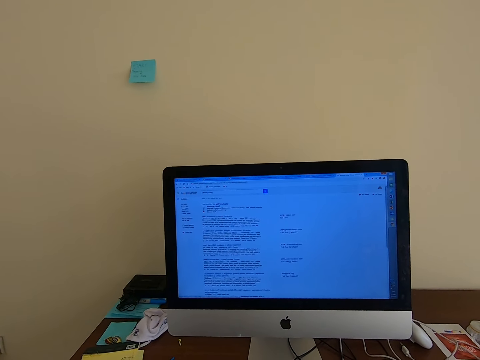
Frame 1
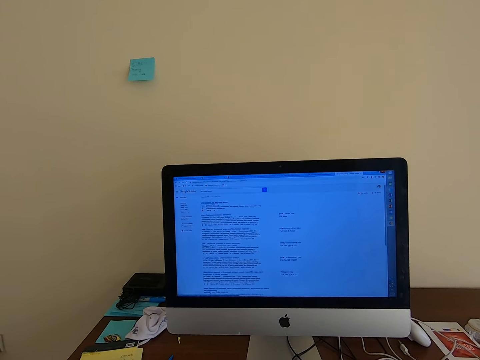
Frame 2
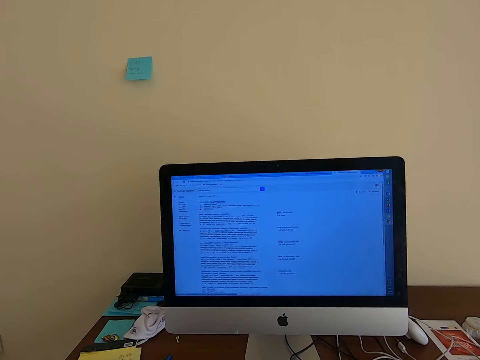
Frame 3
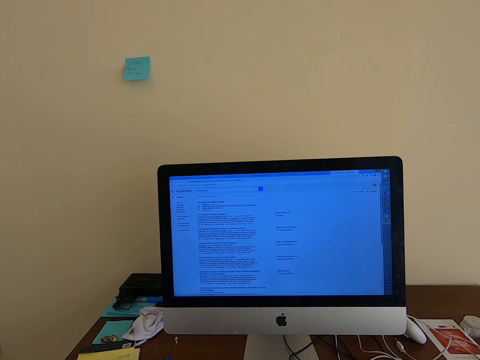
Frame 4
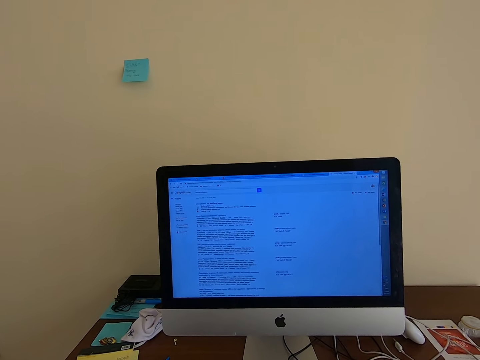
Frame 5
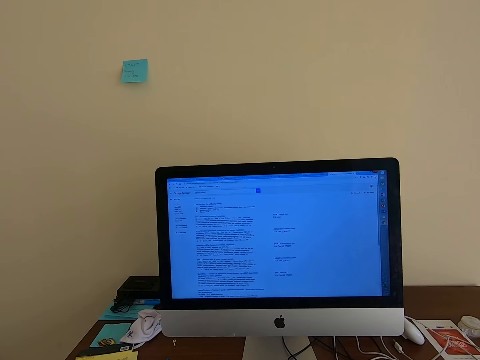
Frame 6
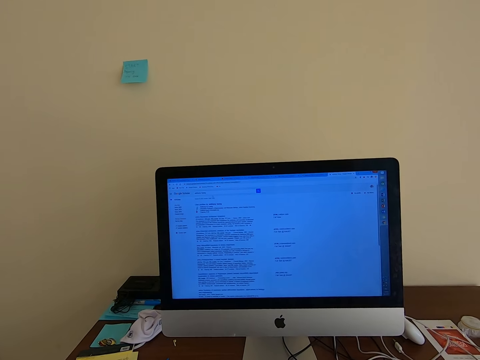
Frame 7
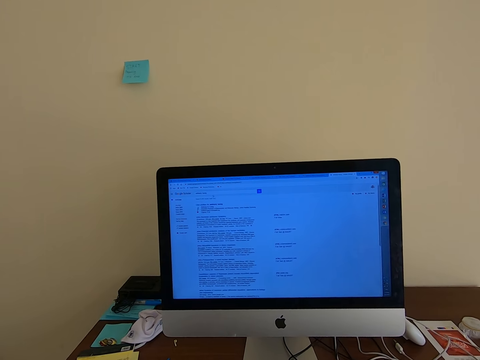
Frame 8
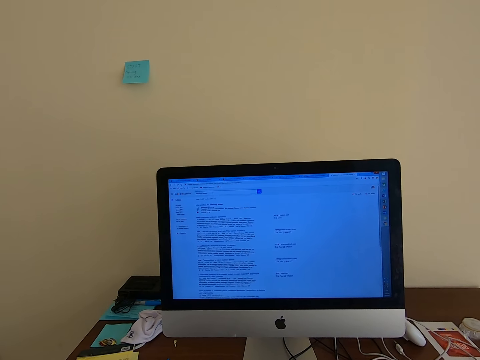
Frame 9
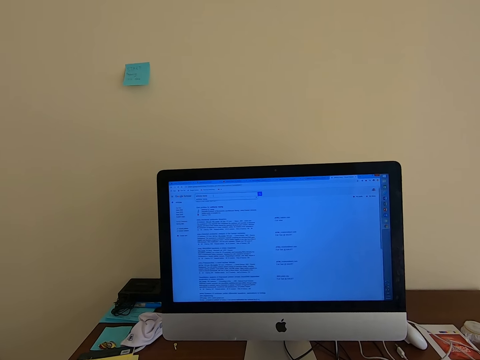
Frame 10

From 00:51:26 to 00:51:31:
The camera wearer operates the computer.

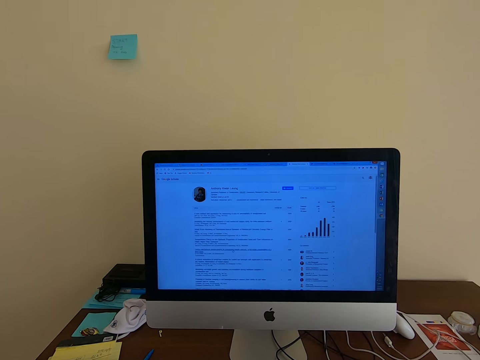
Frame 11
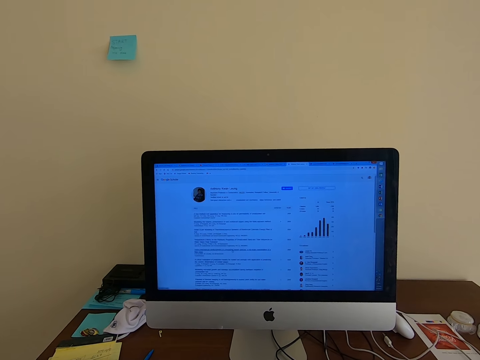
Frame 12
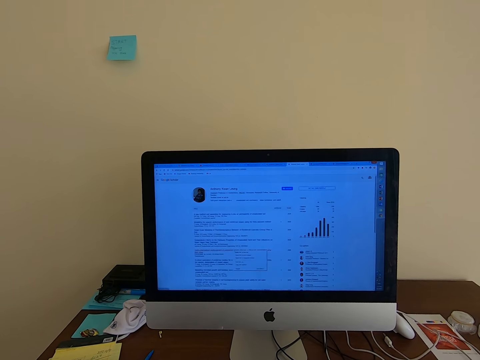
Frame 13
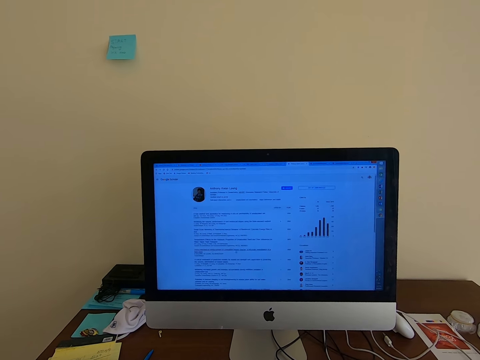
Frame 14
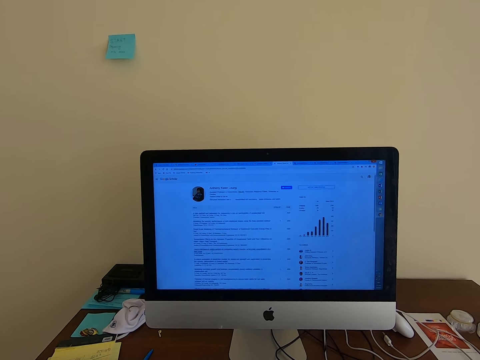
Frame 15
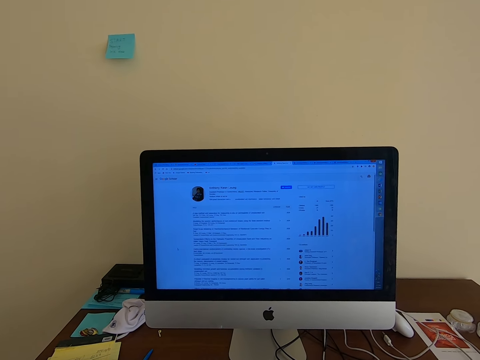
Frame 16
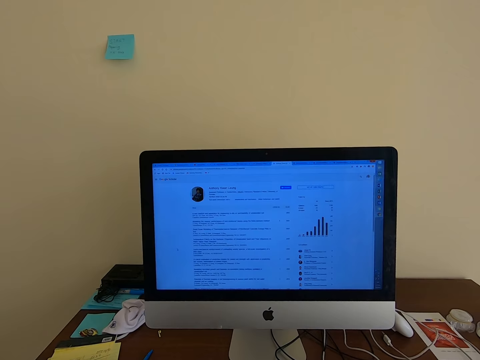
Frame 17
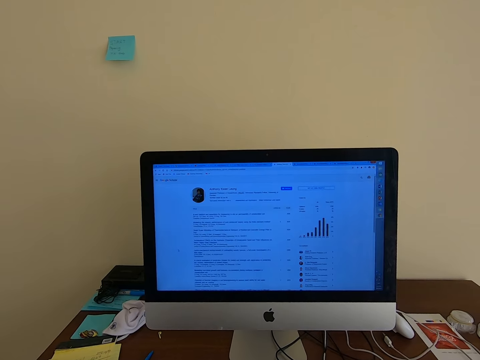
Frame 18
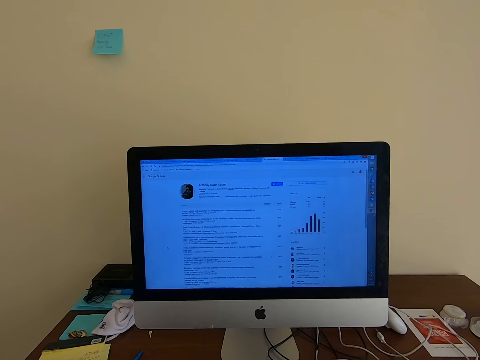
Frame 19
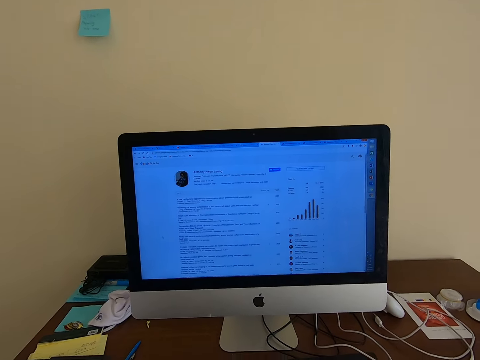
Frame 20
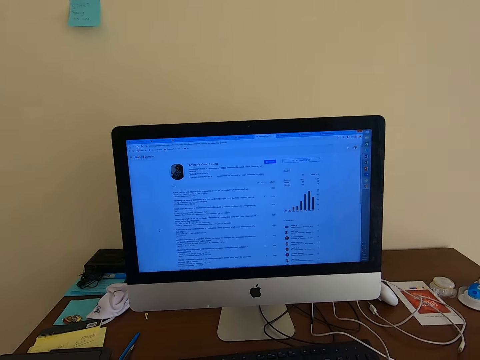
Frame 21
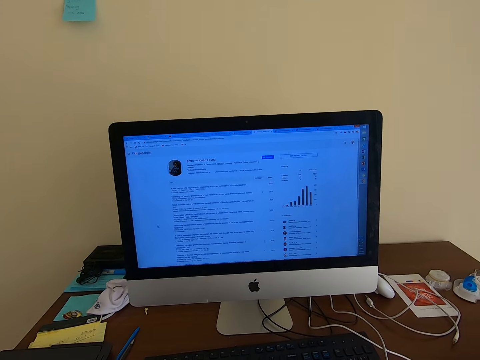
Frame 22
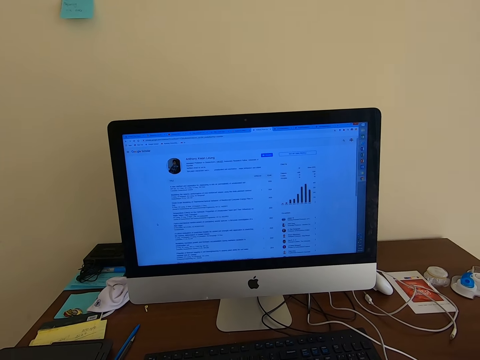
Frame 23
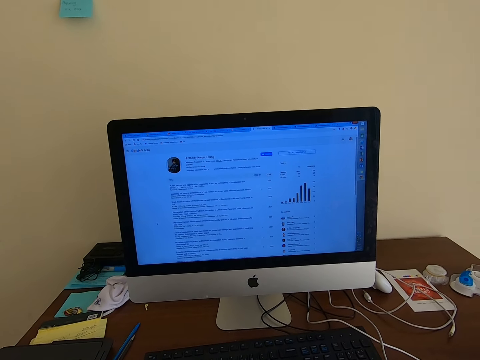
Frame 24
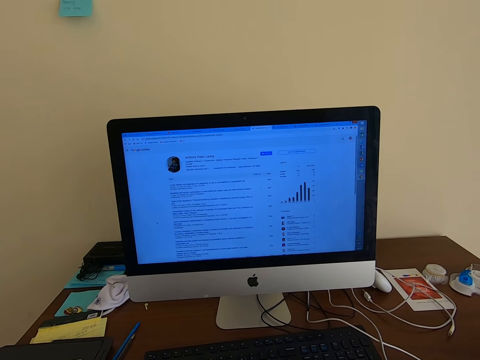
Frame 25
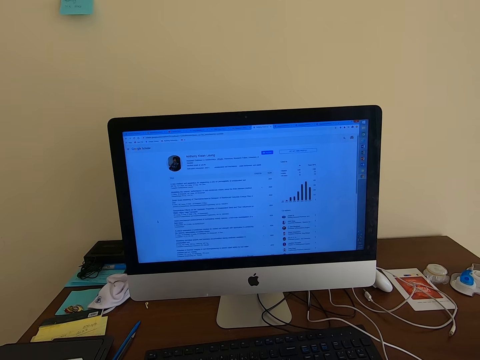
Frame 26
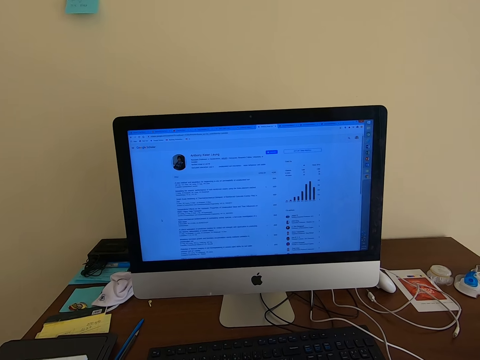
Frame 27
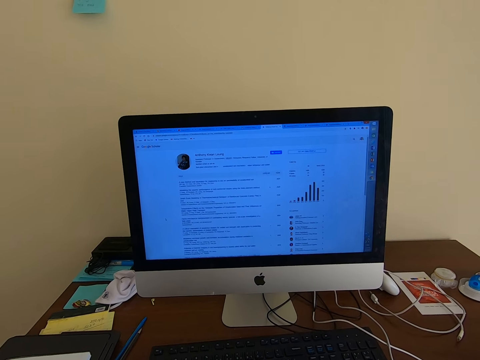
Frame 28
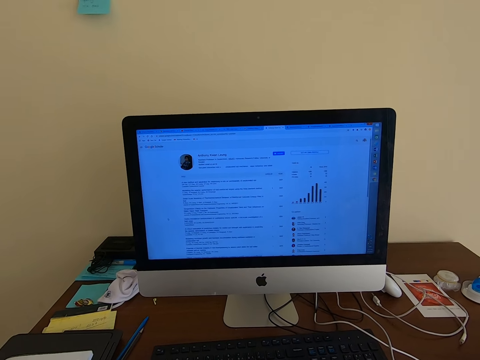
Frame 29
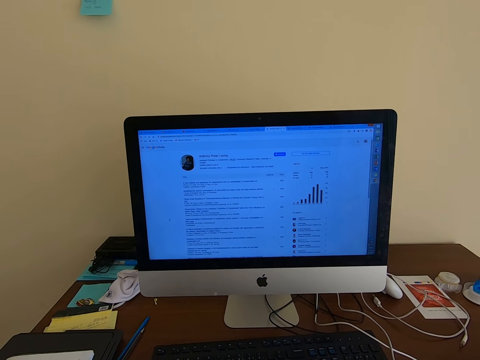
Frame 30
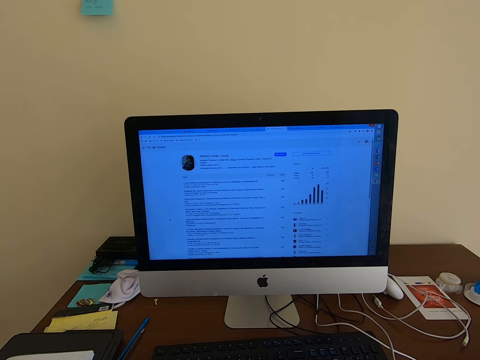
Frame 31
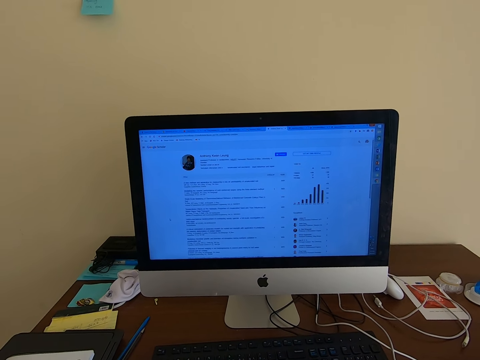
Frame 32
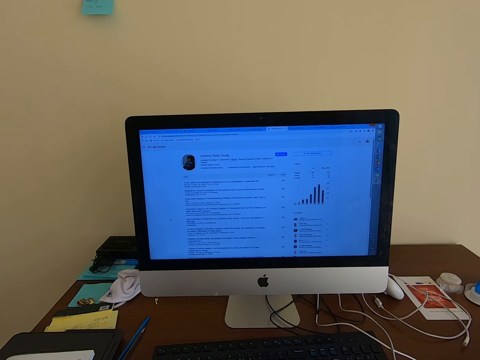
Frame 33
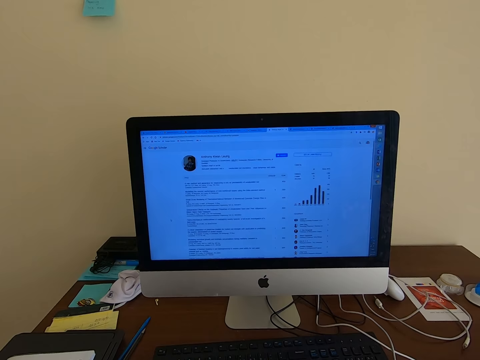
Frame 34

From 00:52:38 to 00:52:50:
The camera wearer presses the mouse.

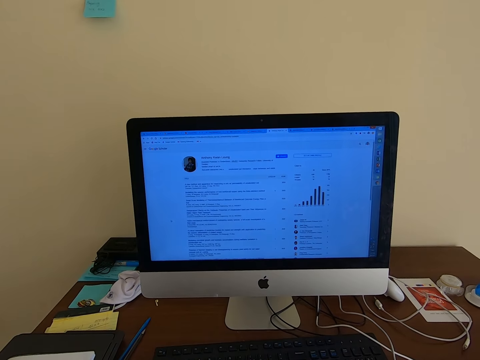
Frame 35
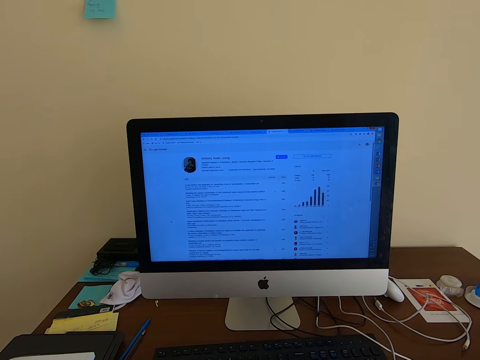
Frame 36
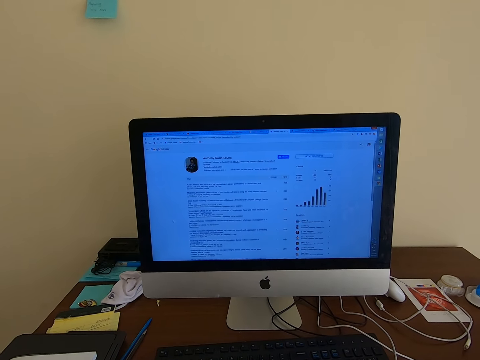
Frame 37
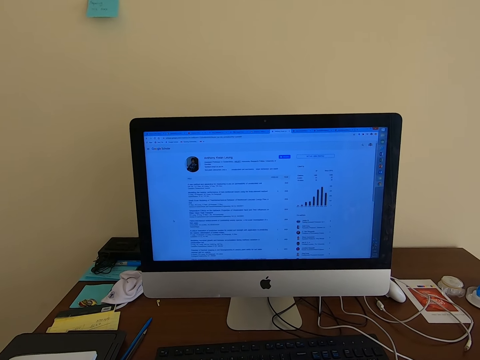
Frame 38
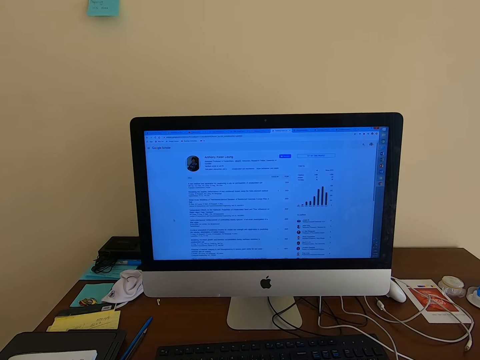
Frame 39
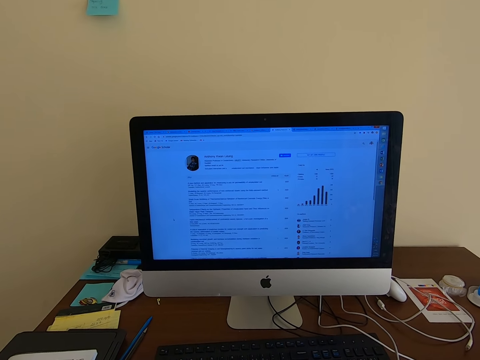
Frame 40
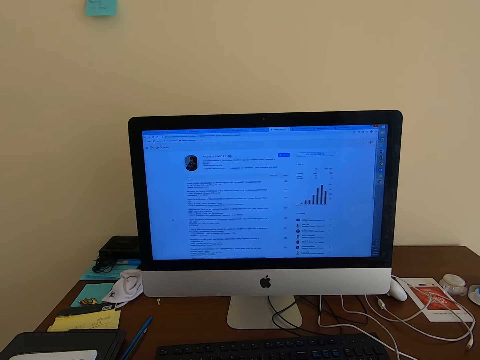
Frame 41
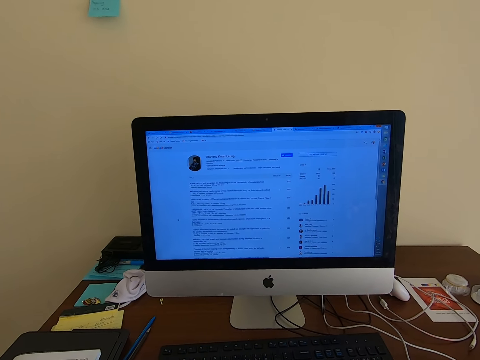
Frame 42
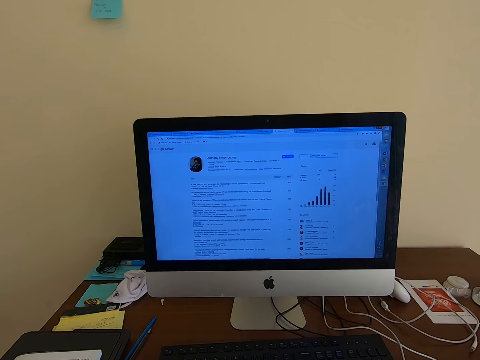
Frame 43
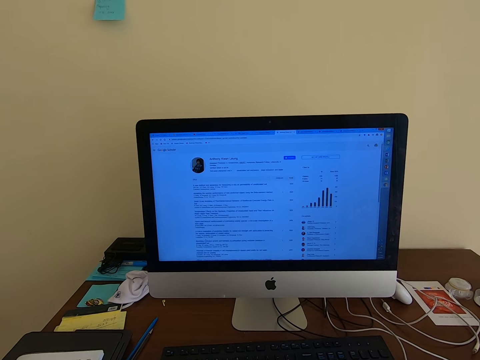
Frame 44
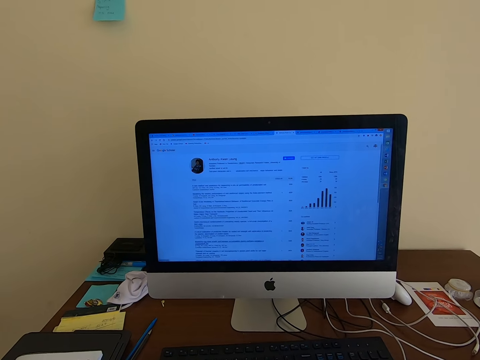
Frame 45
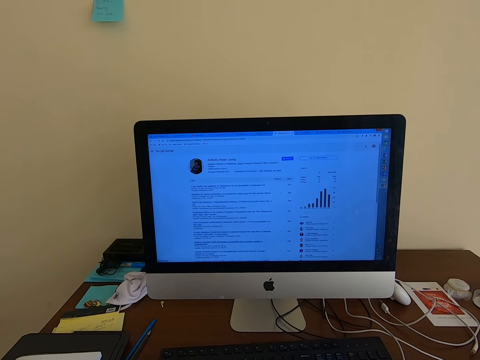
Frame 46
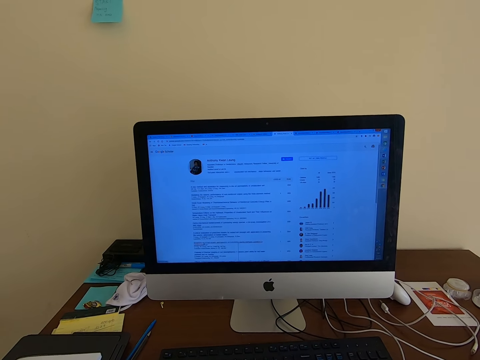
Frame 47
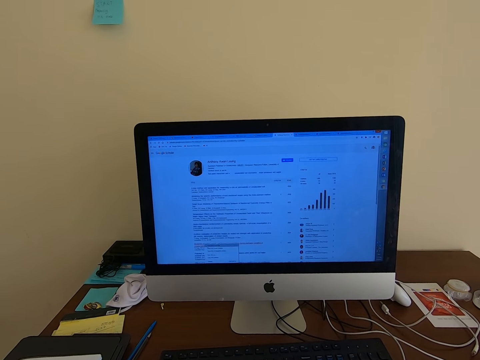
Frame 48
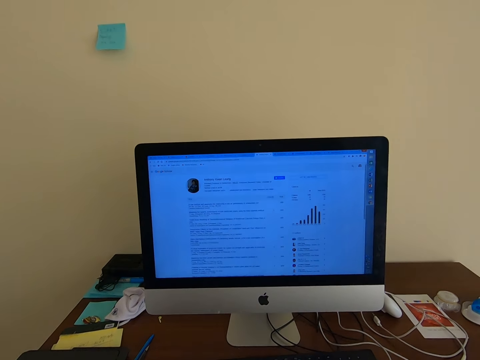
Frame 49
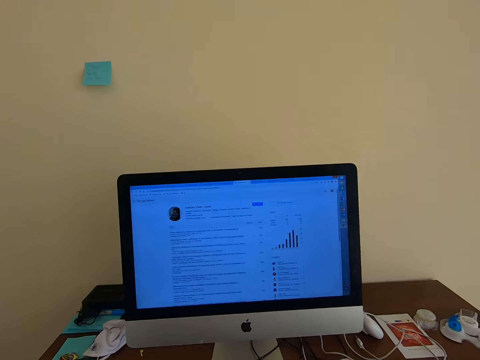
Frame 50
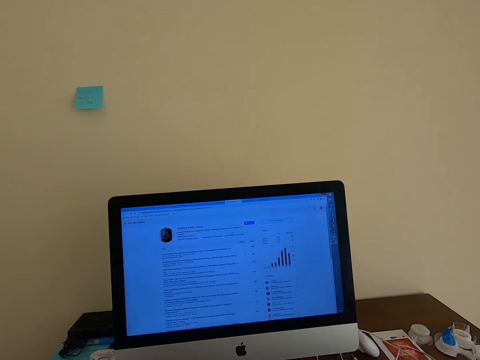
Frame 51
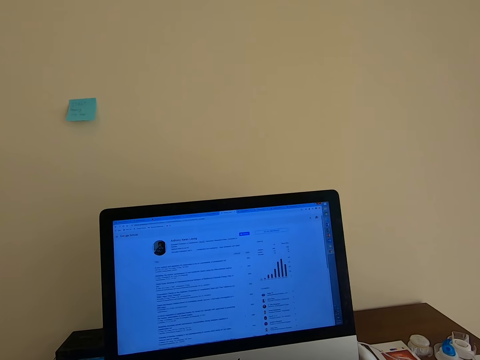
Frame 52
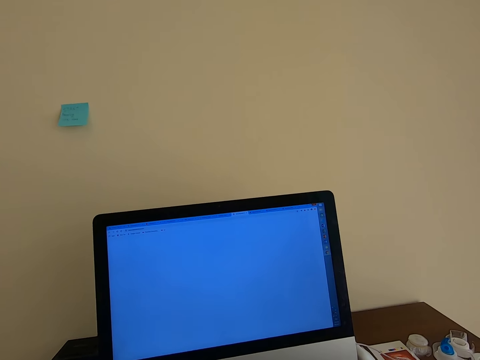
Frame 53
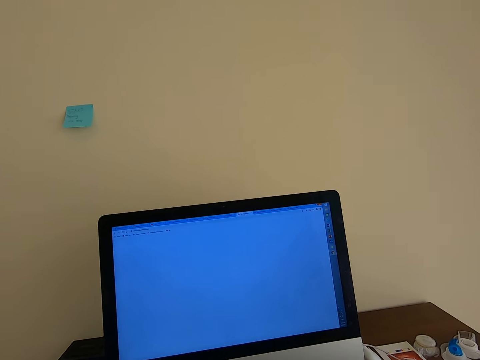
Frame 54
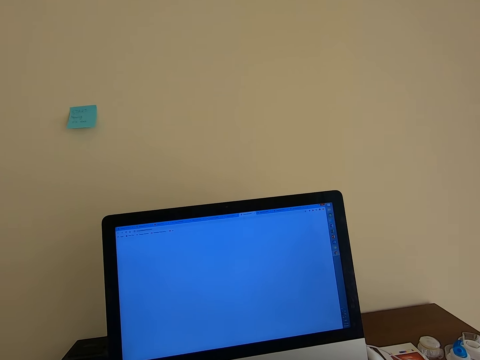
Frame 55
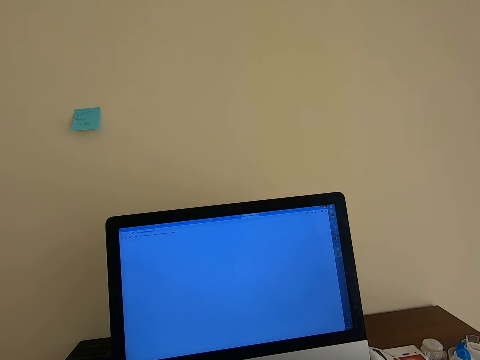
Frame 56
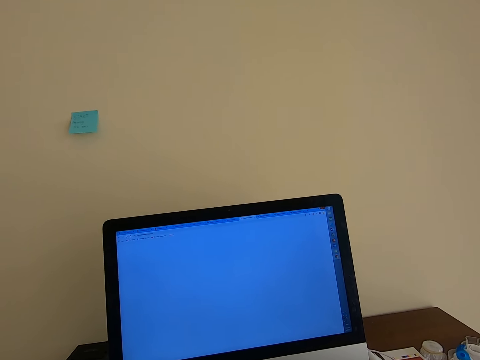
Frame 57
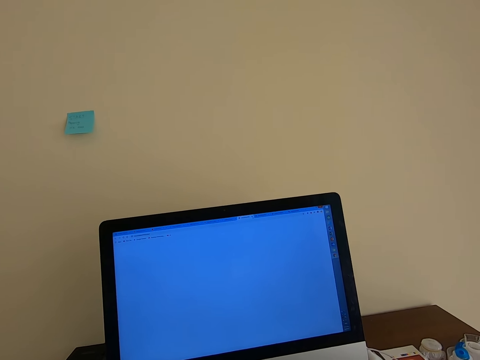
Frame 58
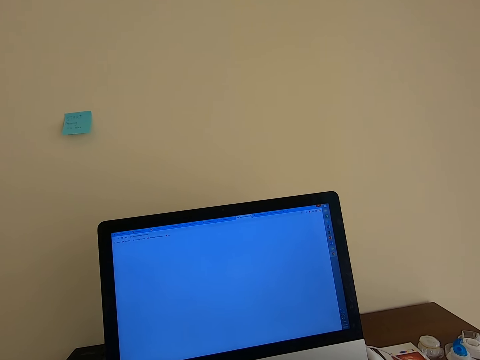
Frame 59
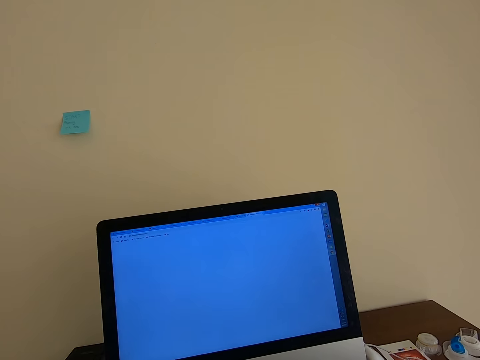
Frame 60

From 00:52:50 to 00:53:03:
The camera wearer presses the mouse.
